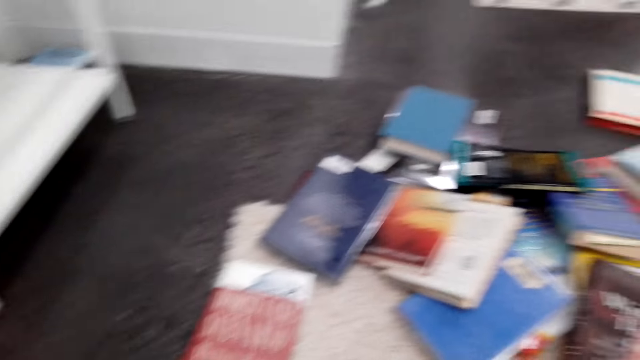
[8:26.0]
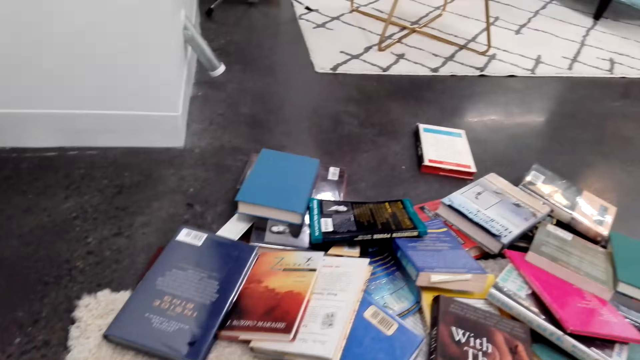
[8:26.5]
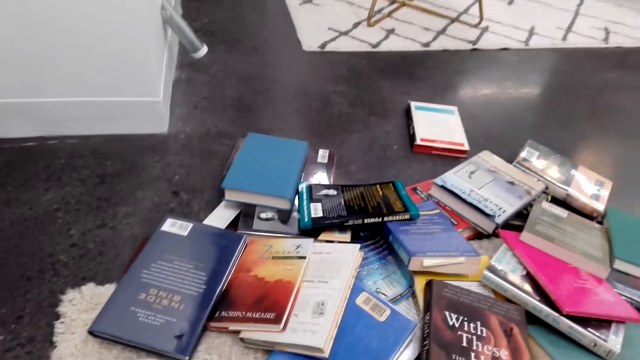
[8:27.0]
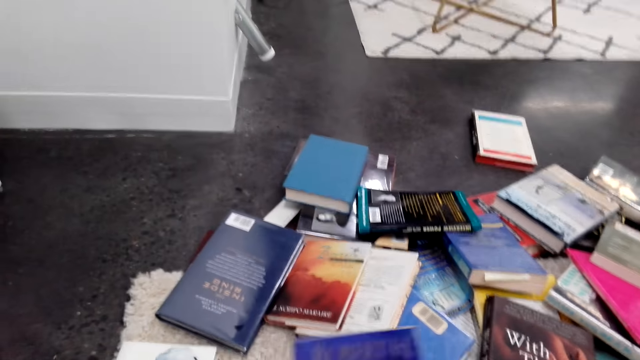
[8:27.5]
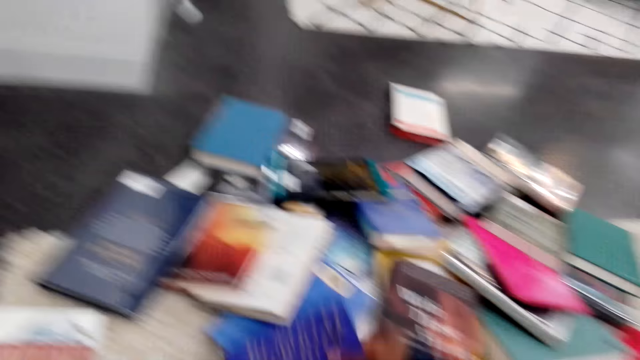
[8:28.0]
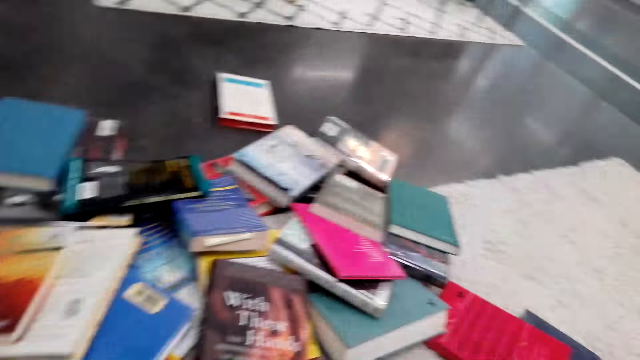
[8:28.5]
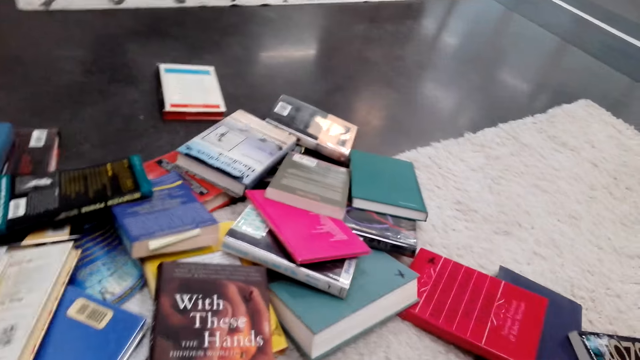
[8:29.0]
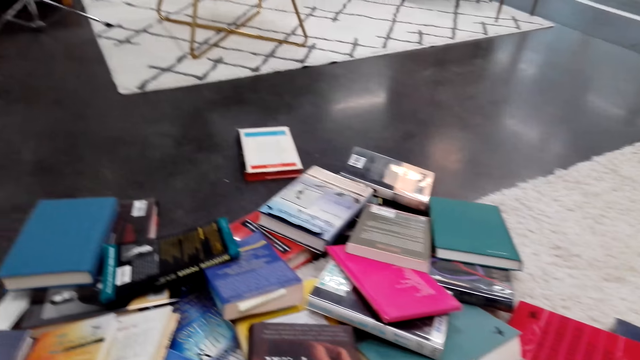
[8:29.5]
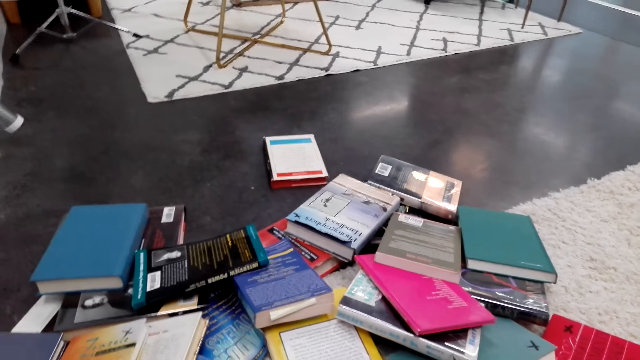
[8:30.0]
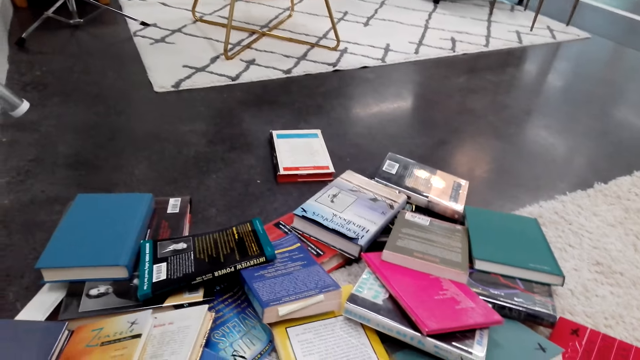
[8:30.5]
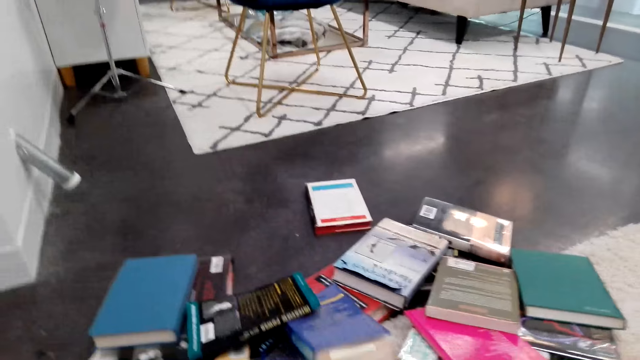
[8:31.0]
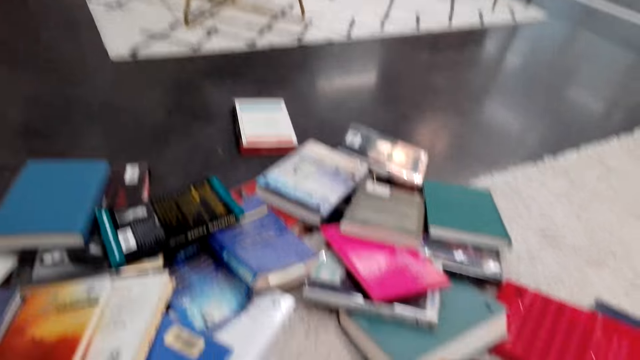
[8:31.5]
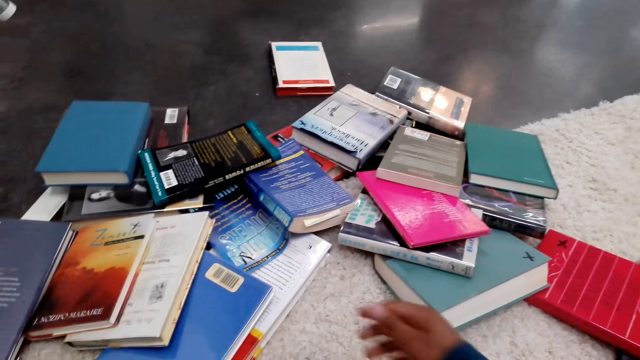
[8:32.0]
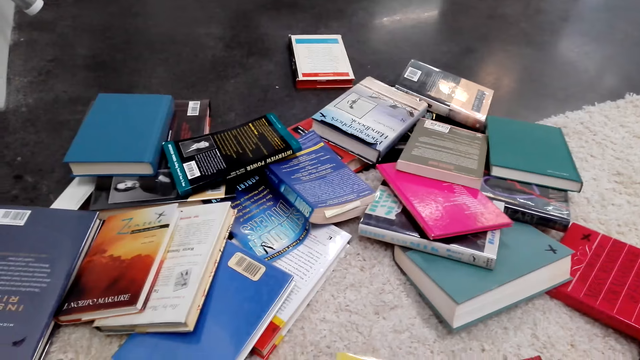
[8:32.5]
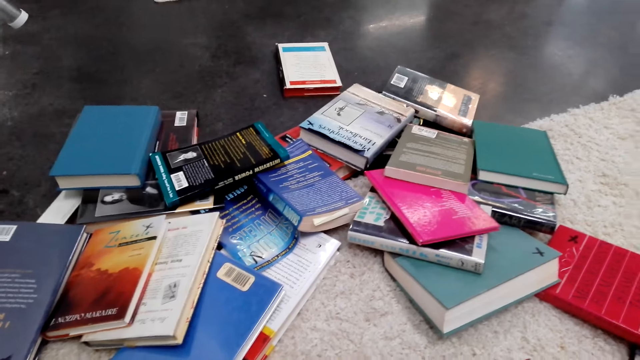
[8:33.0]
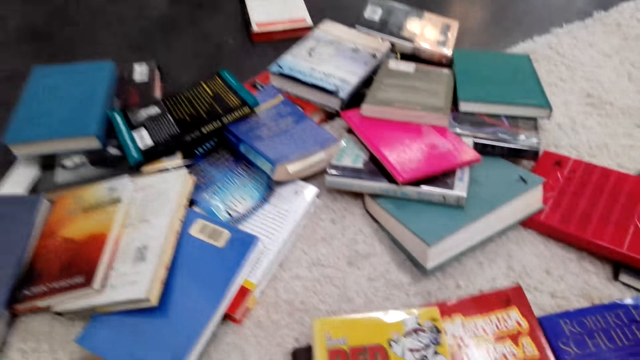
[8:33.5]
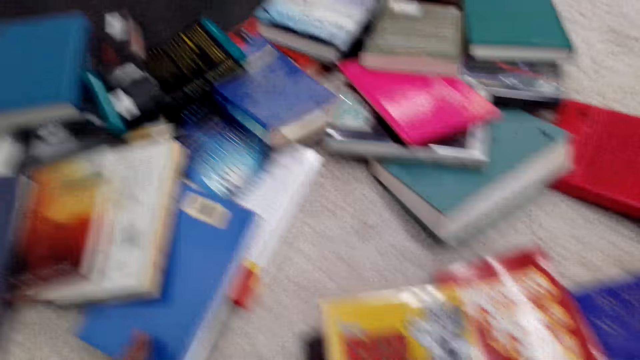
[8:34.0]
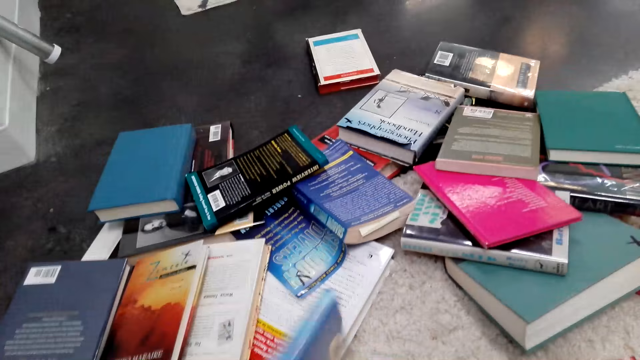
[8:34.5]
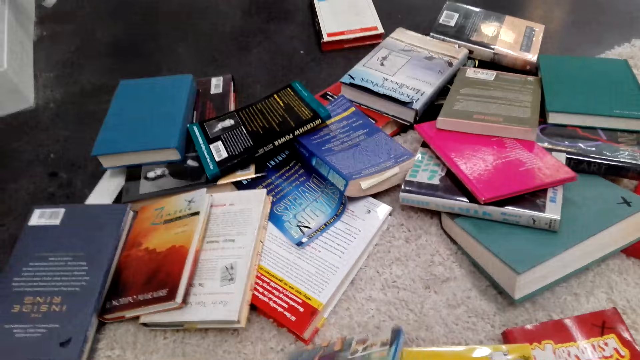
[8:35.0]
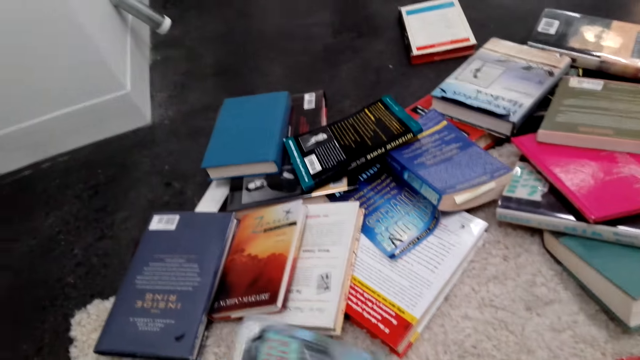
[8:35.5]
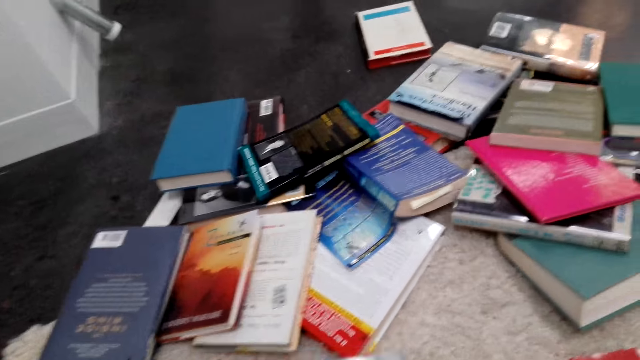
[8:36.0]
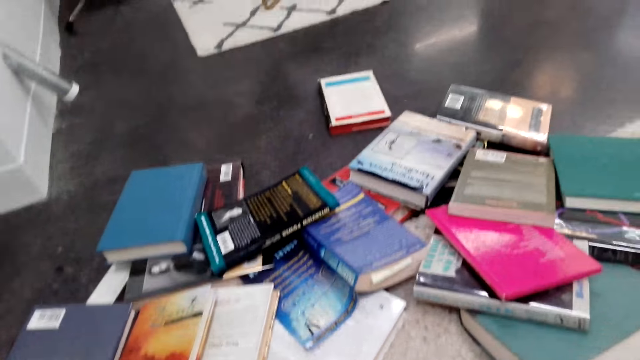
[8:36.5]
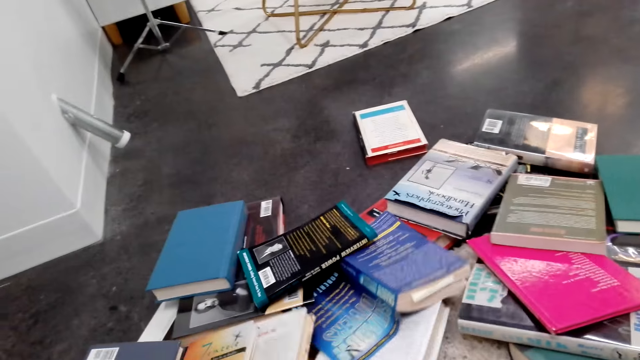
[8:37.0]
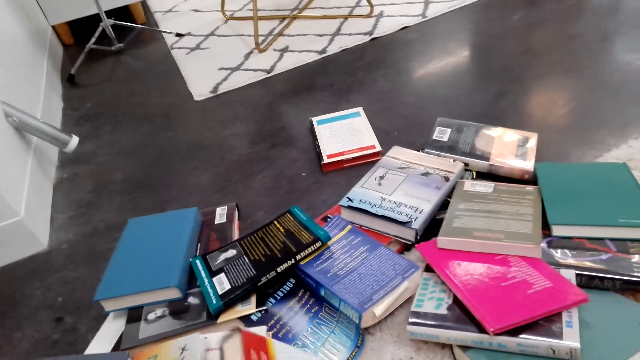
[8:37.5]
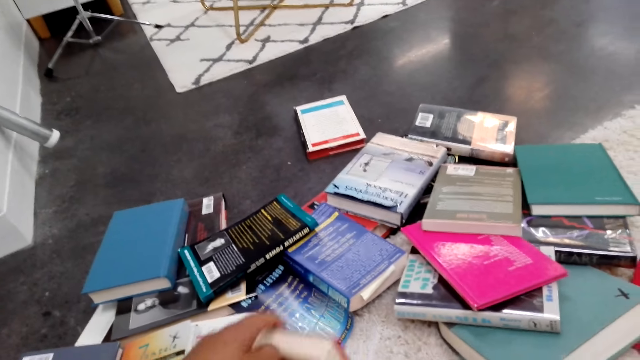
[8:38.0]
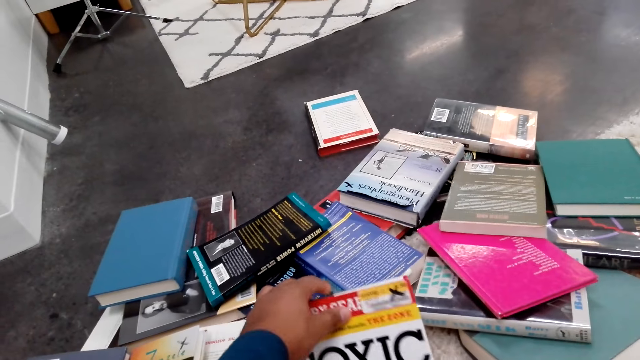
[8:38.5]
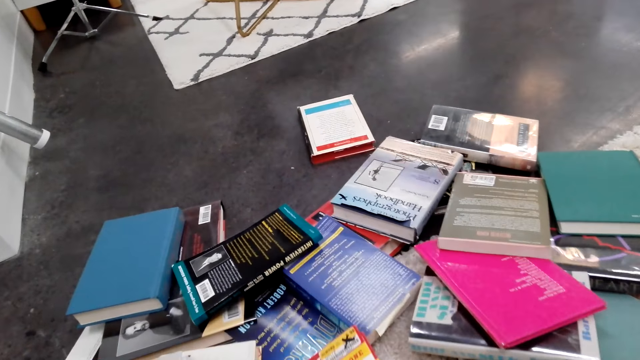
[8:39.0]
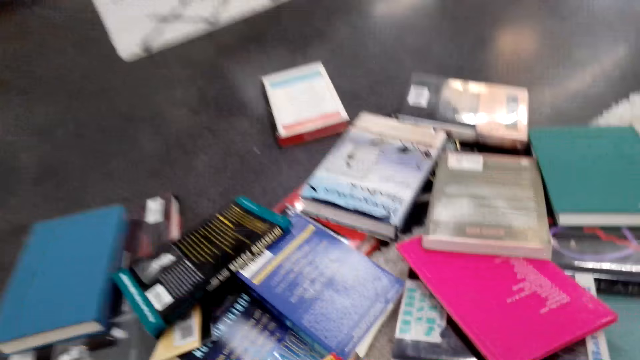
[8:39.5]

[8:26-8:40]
The camera wearer puts the book on the floor and turns around. They rearrange the books on the floor. They look around. They look around again. They pick the books up.

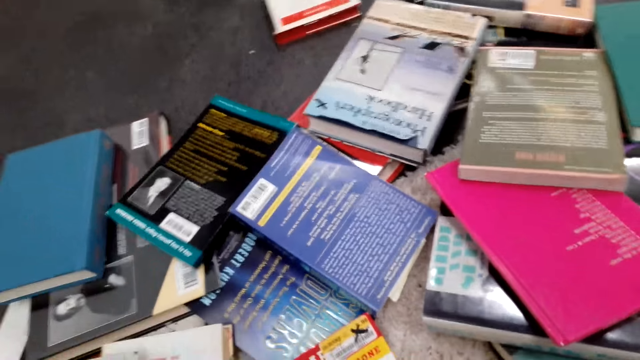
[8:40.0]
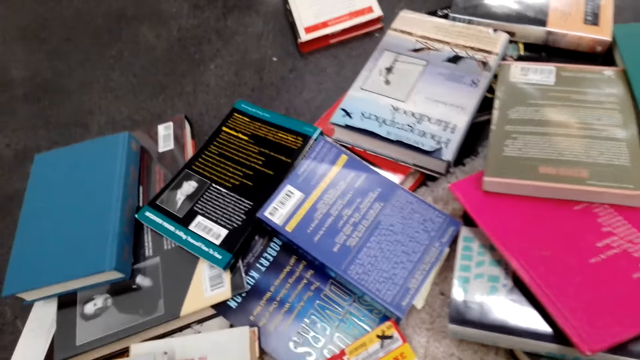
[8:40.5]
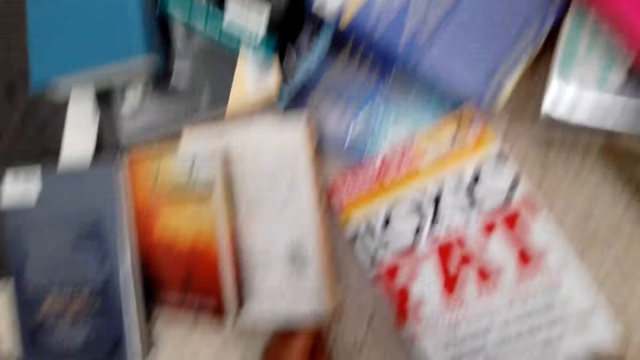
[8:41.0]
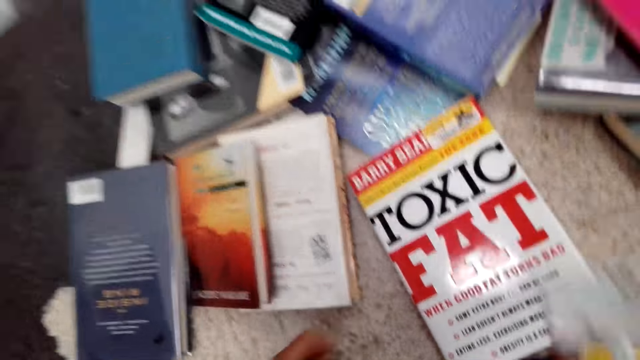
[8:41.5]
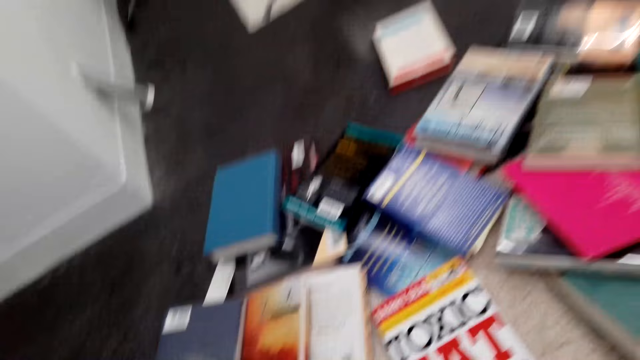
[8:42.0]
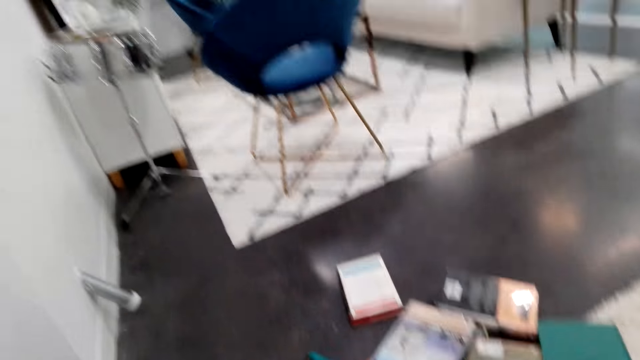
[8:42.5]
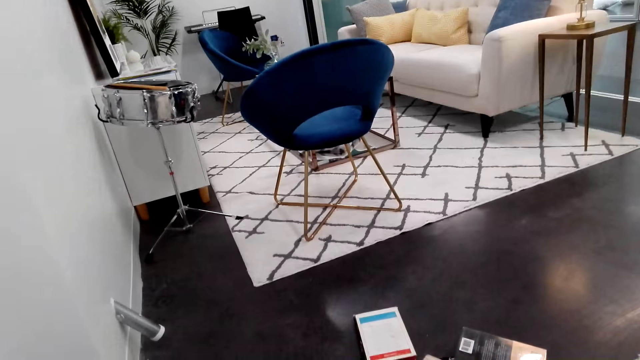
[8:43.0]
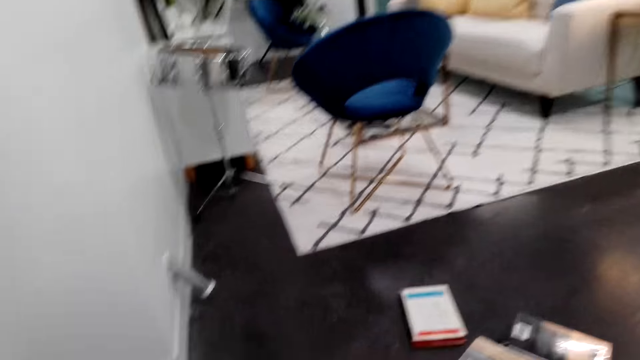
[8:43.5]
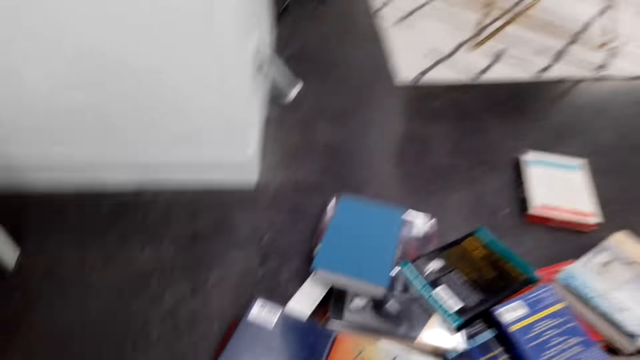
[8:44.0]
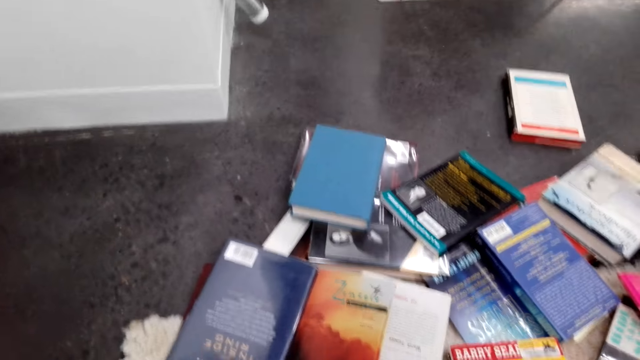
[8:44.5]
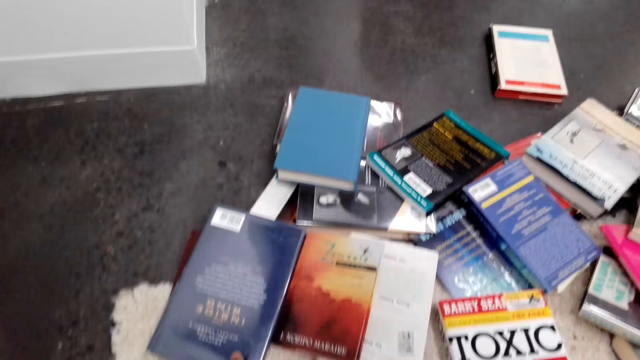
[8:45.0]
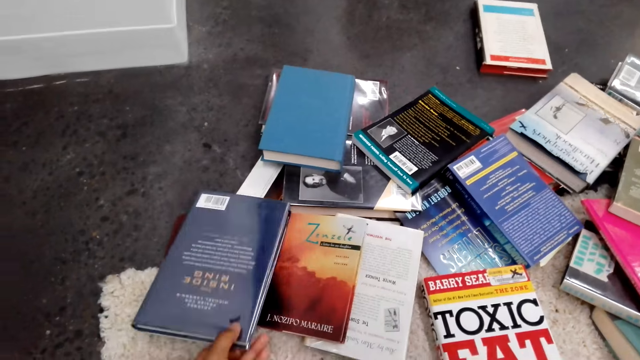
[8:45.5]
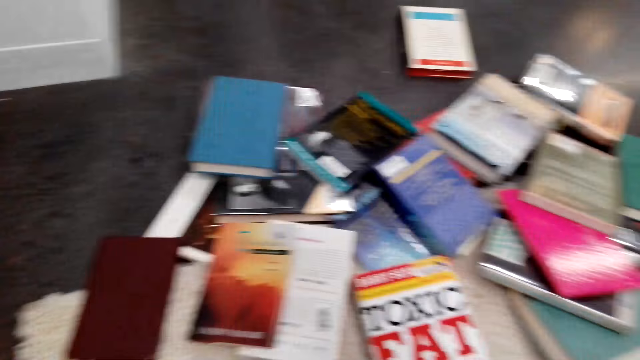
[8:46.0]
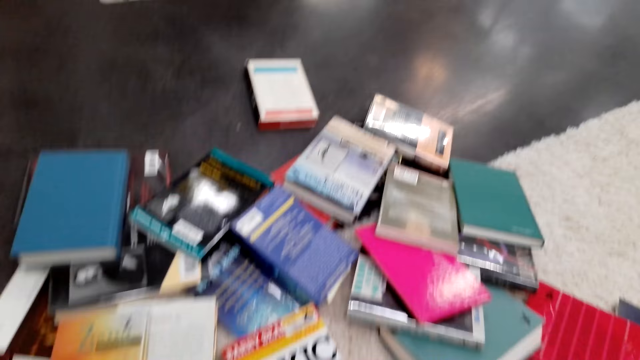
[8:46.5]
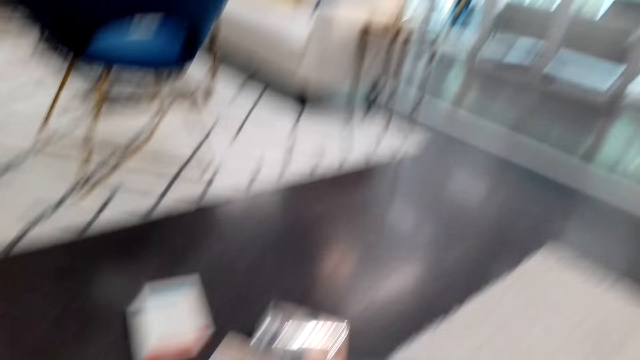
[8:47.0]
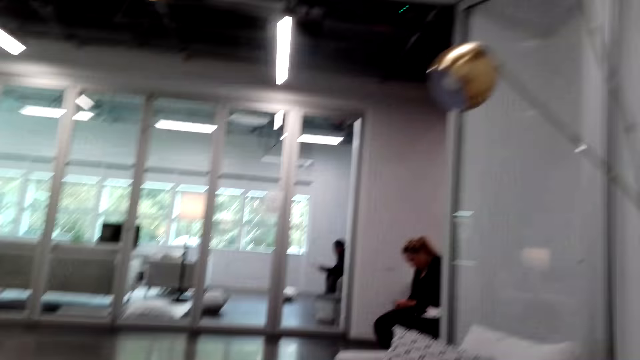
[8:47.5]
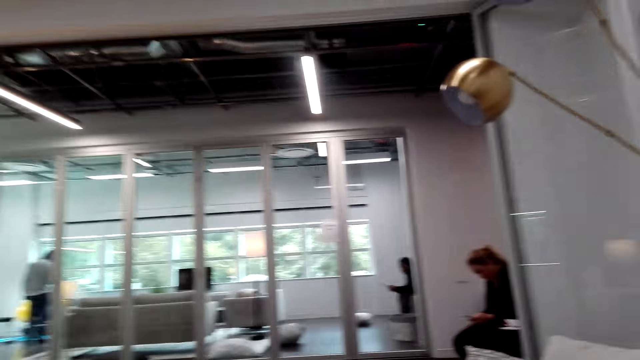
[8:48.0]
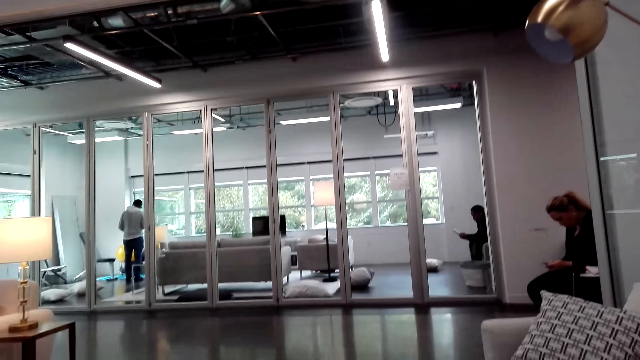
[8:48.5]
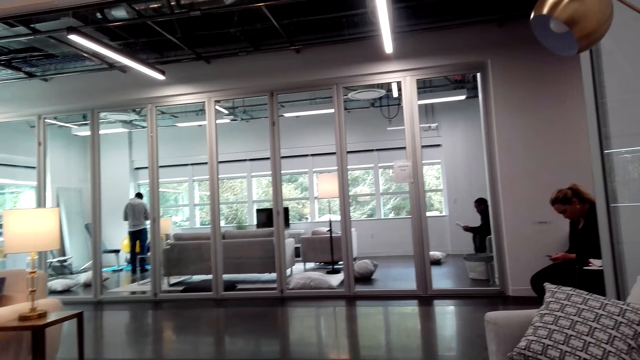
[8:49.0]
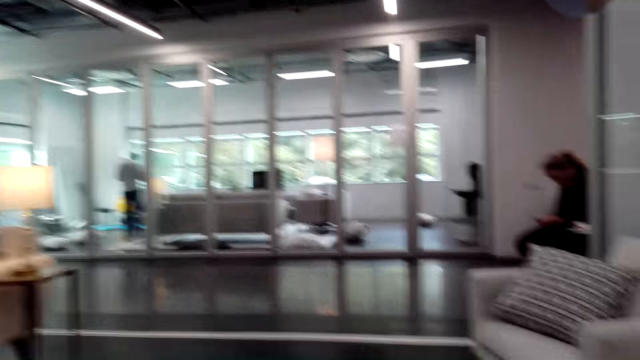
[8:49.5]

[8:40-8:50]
The camera wearer arranges the books. They pick up a book. They look at a woman. A man sits down. The woman sits down.
